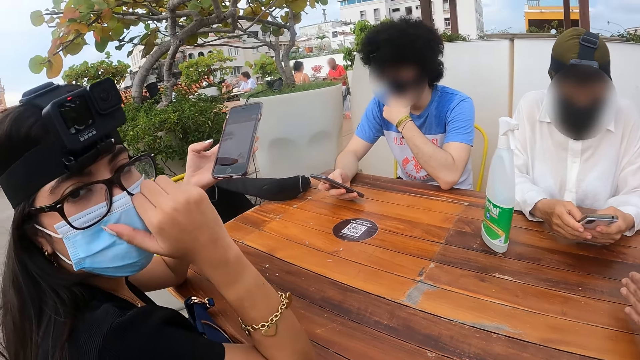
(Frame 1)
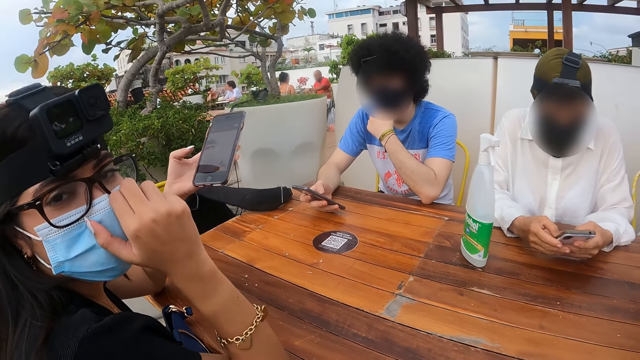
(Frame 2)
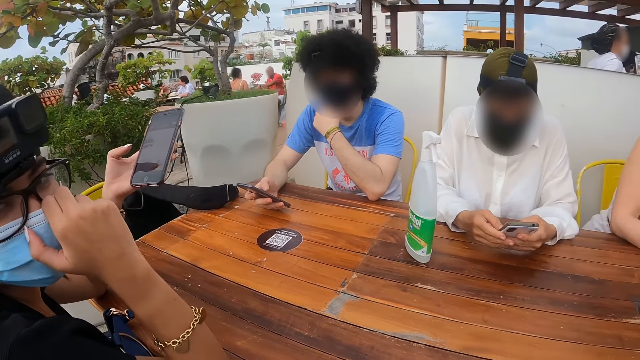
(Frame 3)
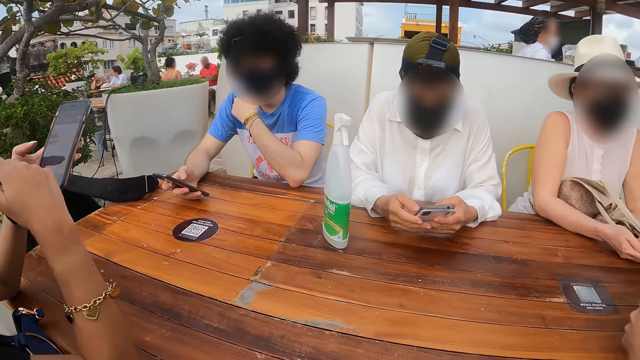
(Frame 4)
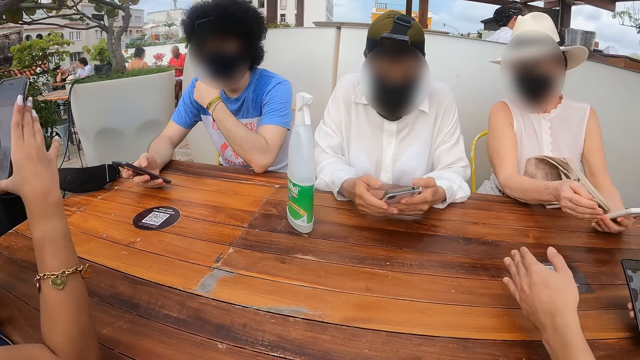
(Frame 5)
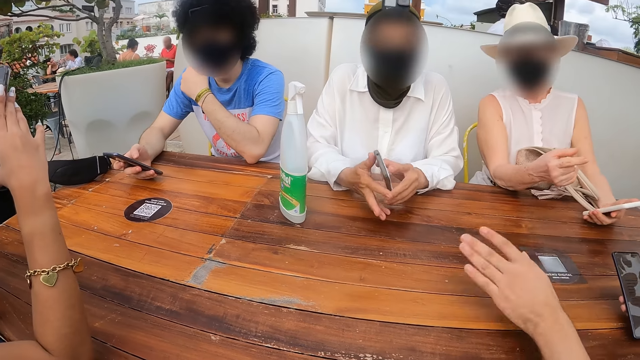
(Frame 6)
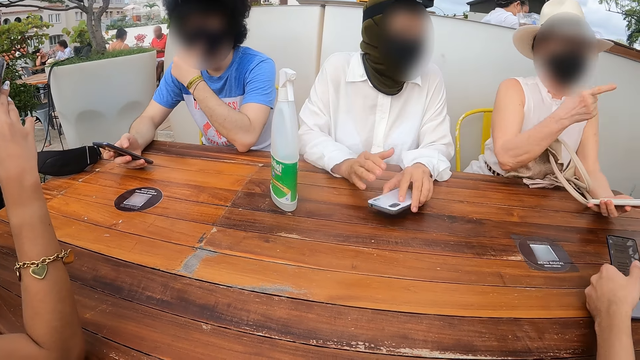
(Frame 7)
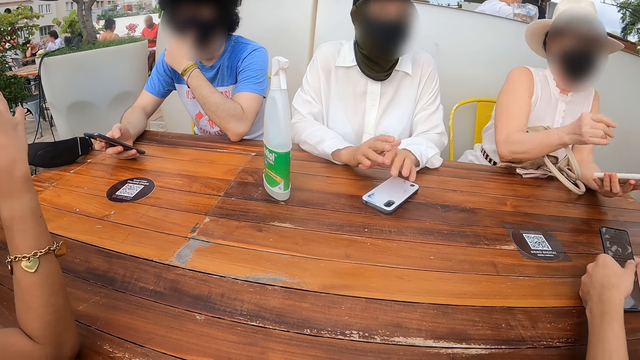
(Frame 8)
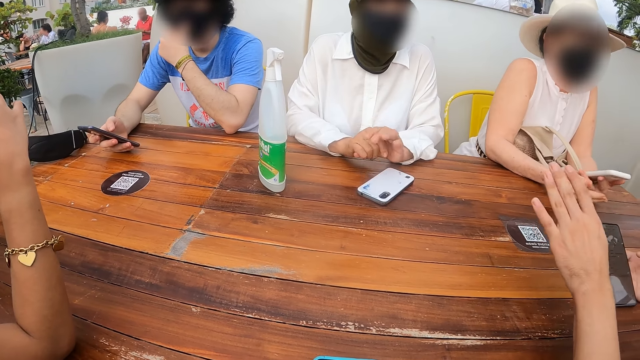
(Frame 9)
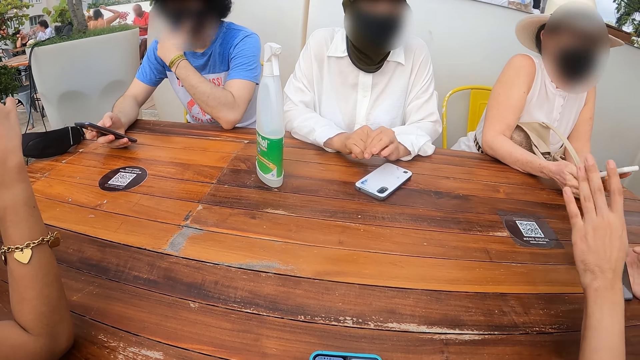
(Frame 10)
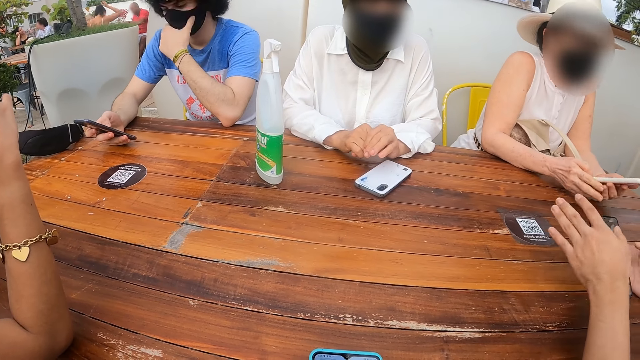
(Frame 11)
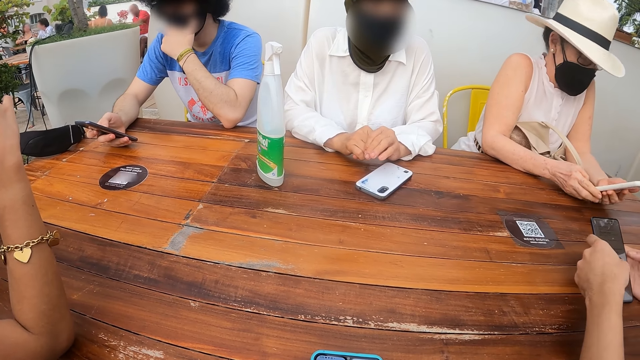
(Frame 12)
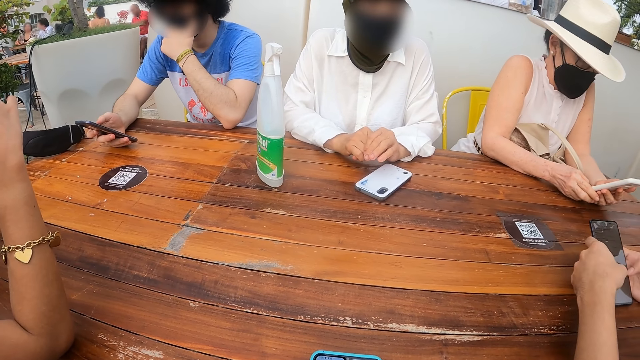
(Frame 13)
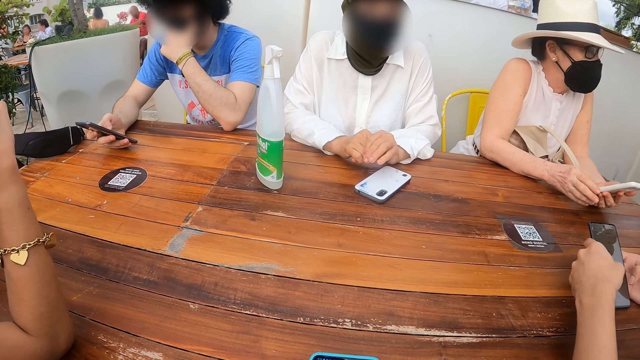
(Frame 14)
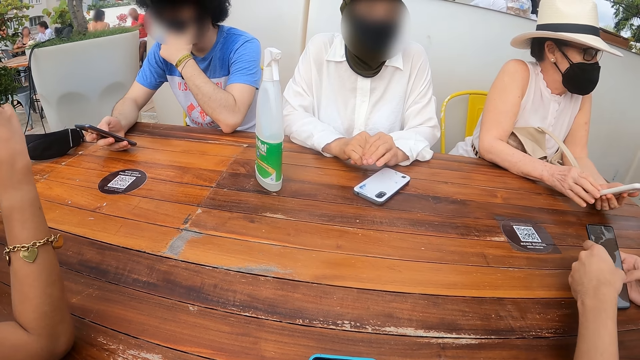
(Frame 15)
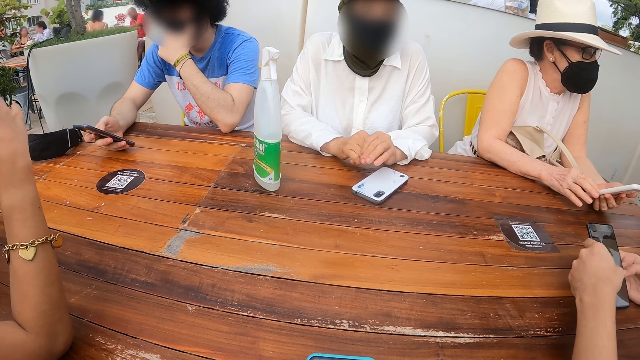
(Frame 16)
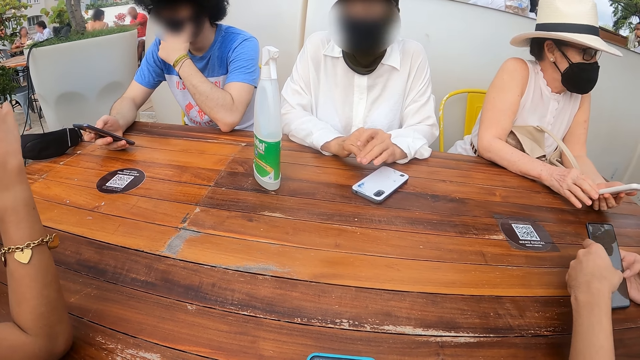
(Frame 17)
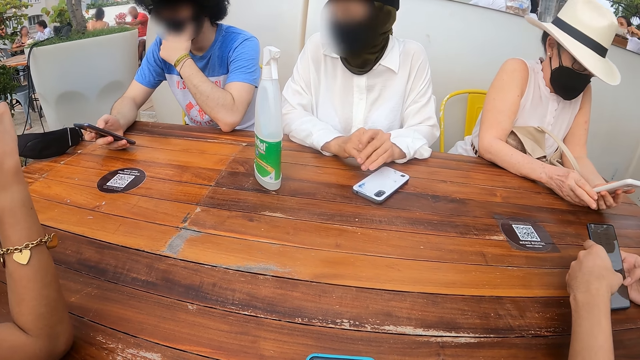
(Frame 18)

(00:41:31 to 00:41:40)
The camera wearer looks at a woman. Another woman places the phone on the table.

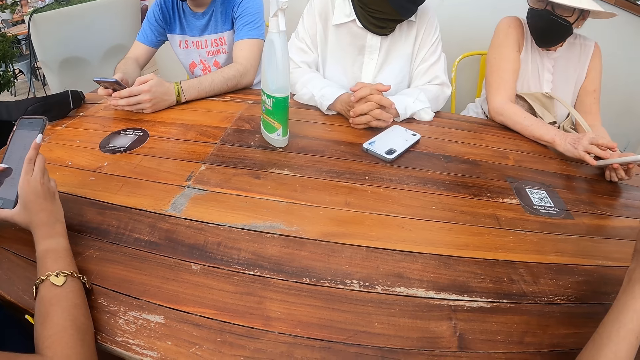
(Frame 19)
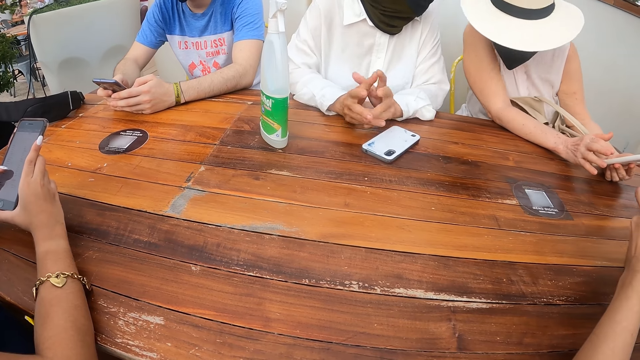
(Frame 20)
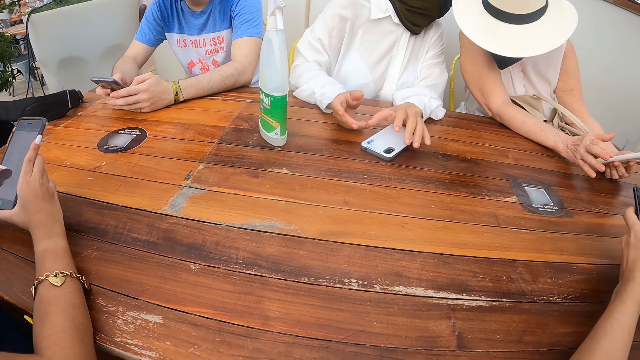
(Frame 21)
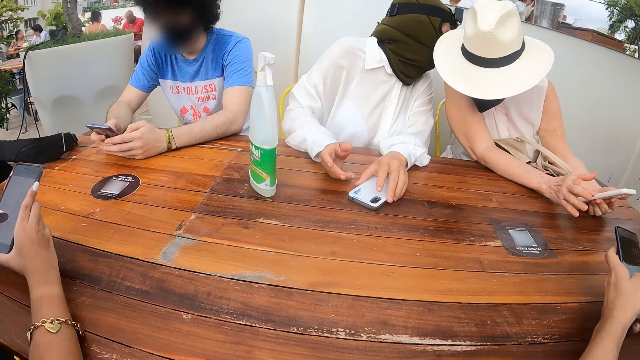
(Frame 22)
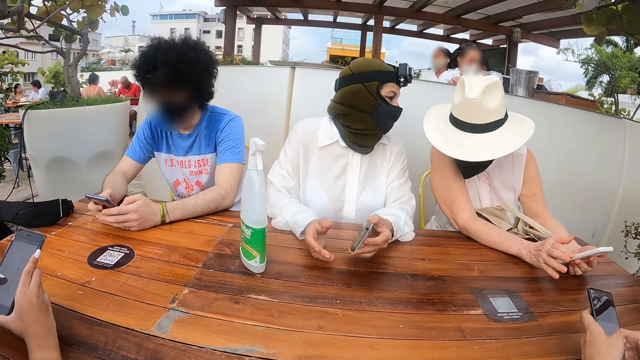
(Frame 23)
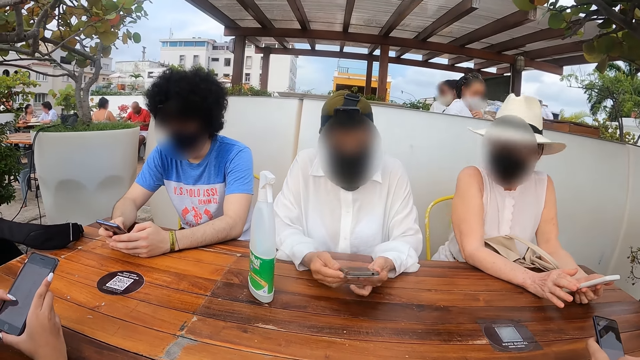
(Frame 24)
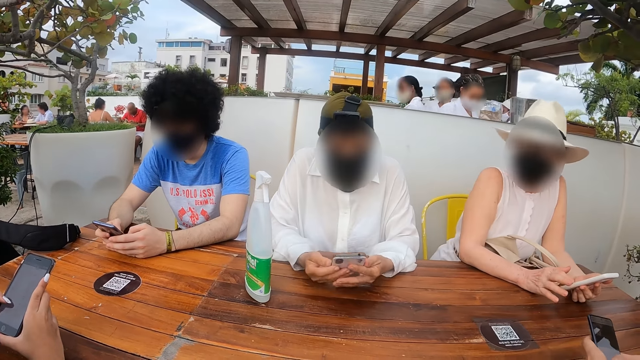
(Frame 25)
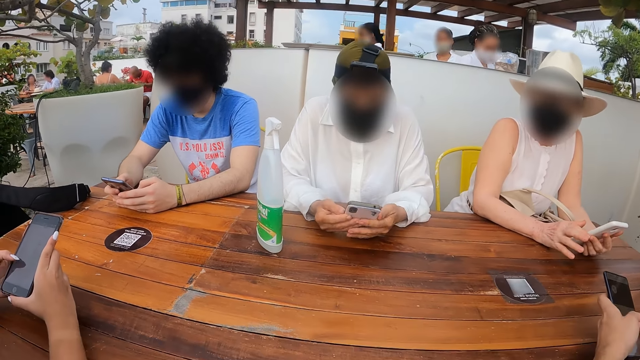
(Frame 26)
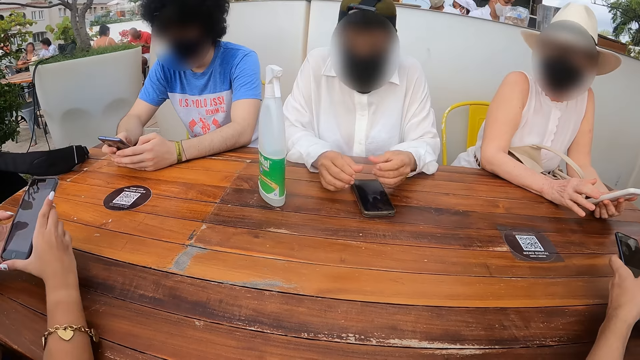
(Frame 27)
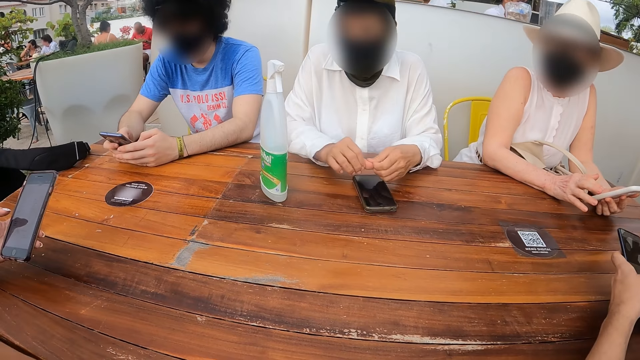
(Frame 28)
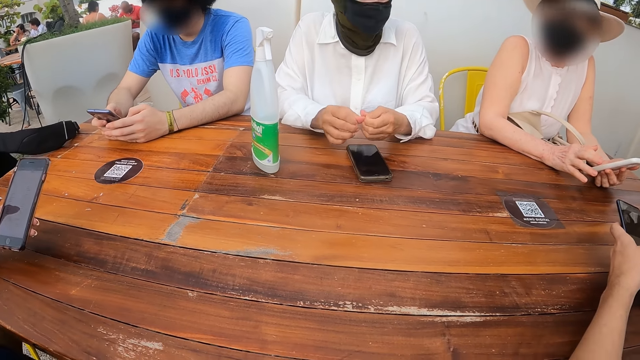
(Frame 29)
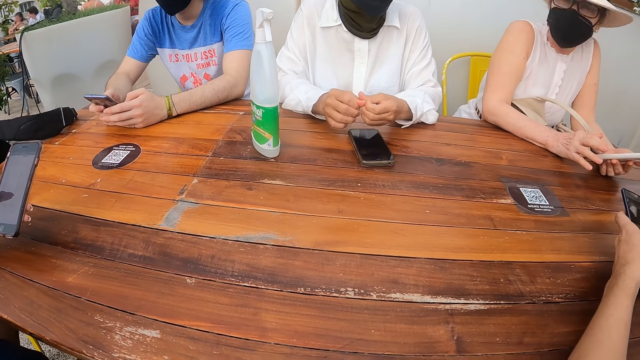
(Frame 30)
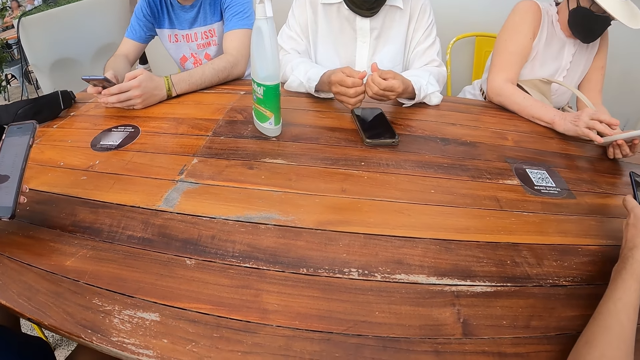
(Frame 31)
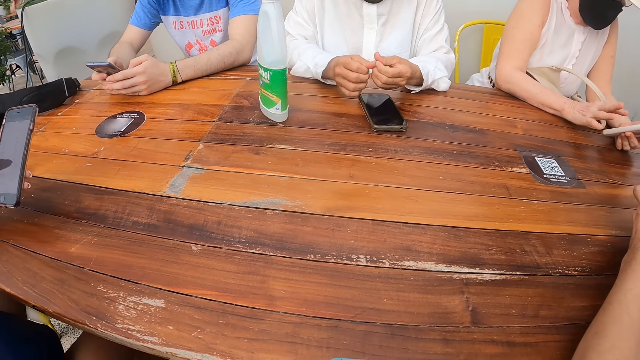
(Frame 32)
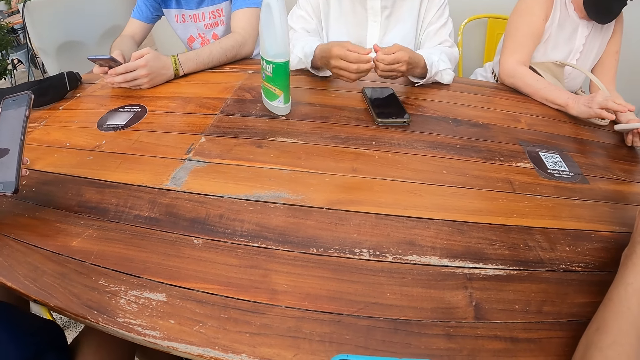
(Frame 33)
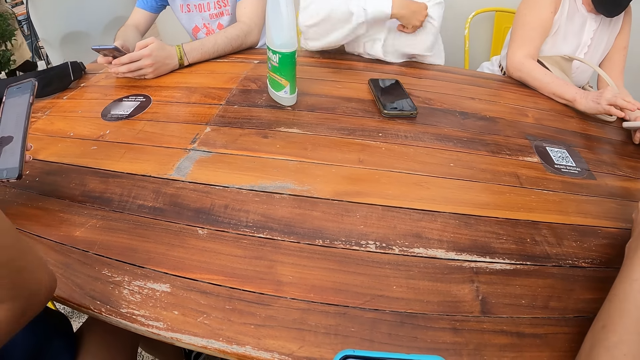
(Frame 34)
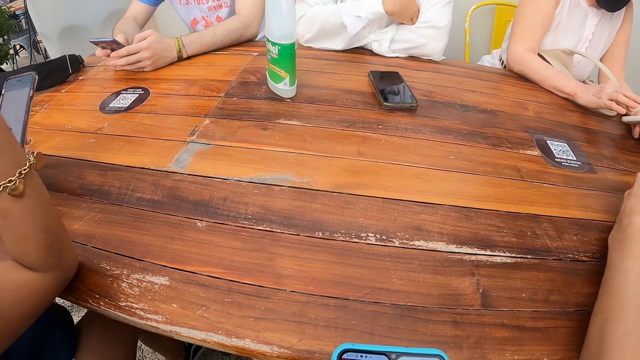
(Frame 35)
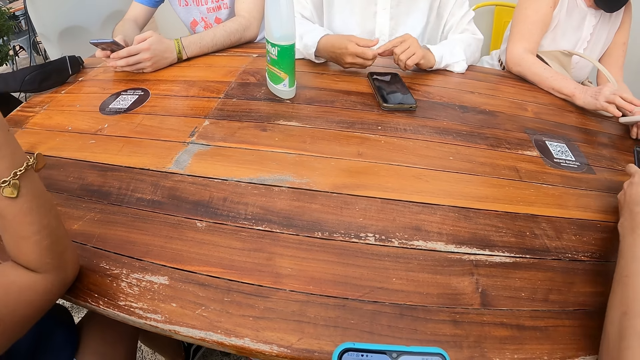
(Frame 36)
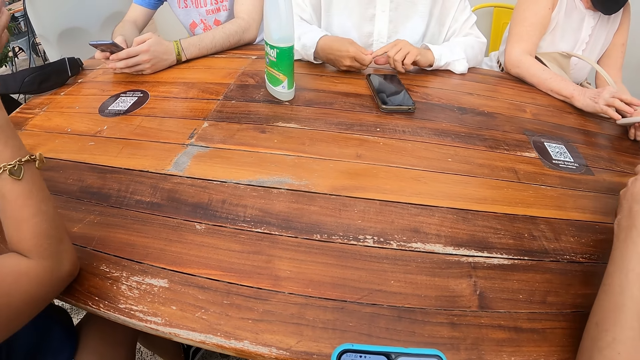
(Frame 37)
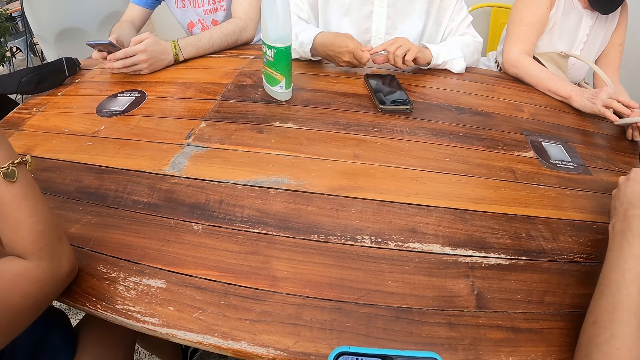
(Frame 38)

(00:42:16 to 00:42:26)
A woman picks up a phone from the table. The woman places the phone on the table.

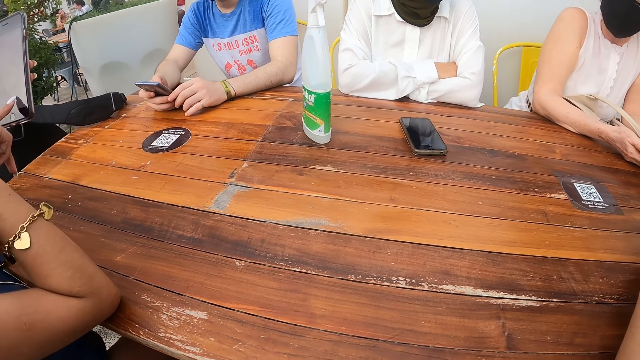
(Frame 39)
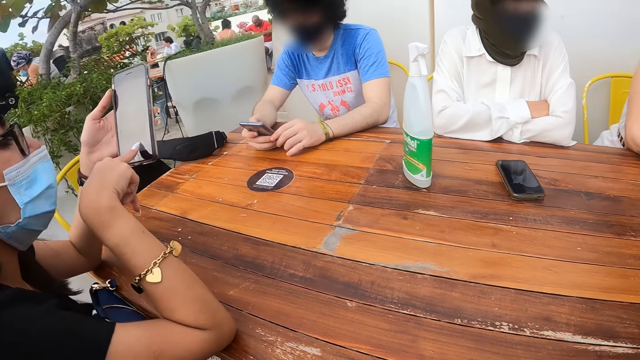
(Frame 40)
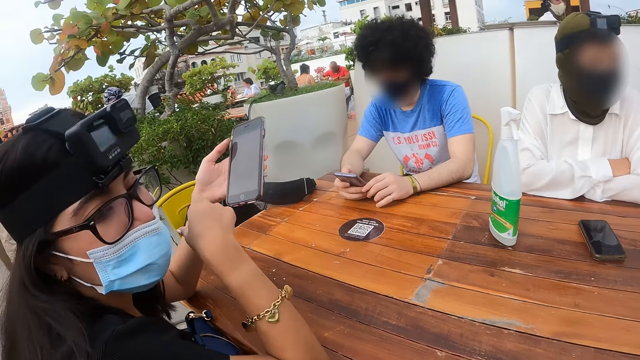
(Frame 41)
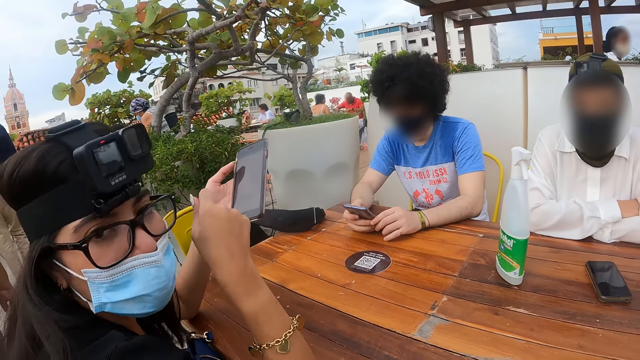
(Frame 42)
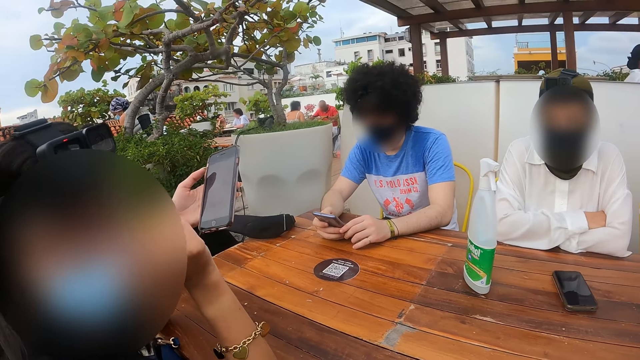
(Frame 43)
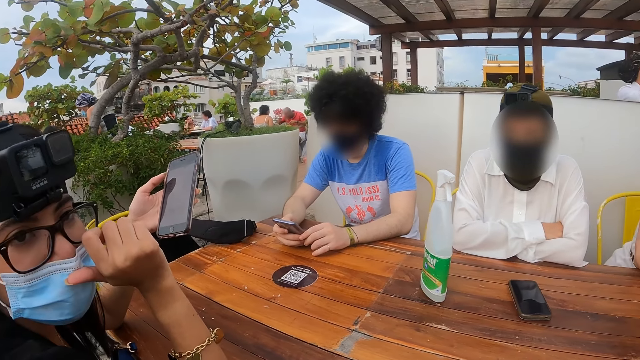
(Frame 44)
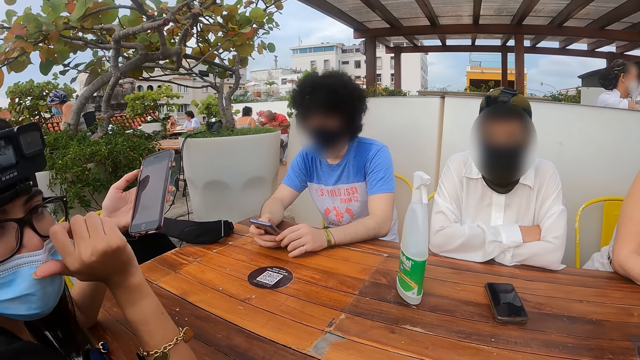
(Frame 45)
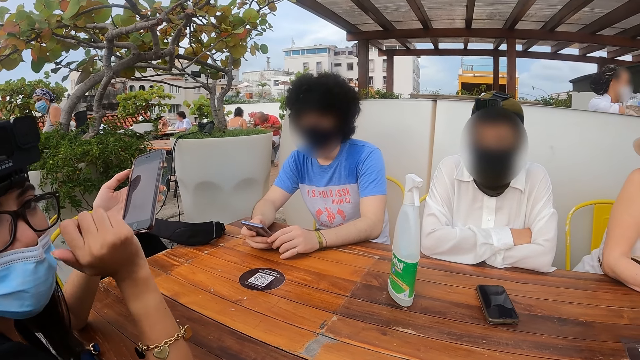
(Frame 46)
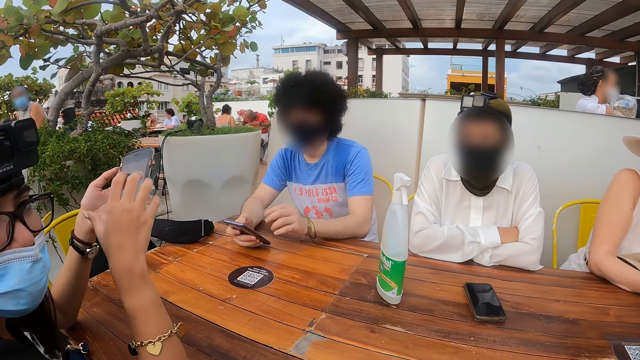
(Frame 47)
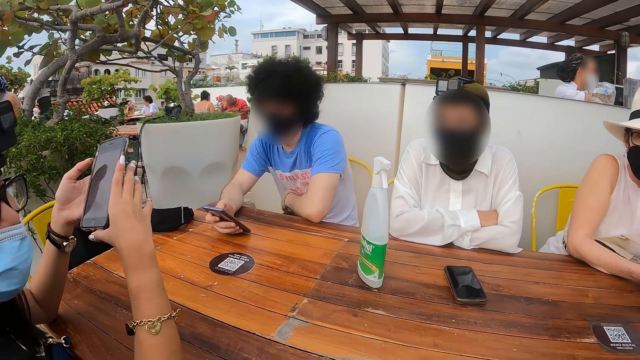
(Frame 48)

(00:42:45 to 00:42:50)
The camera wearer interacts with a woman.
